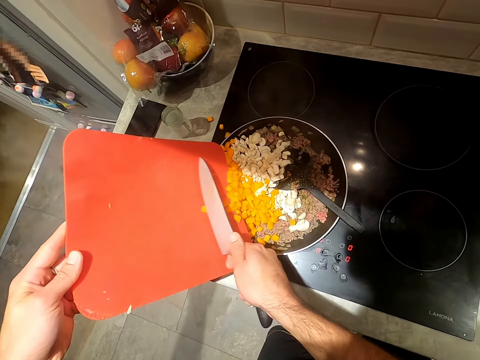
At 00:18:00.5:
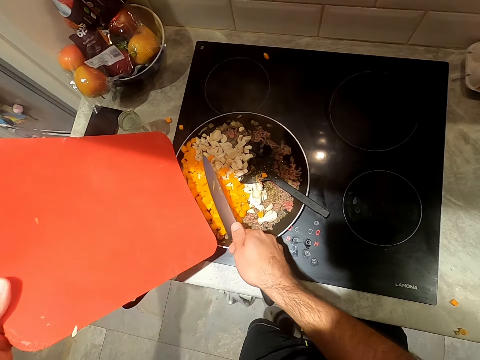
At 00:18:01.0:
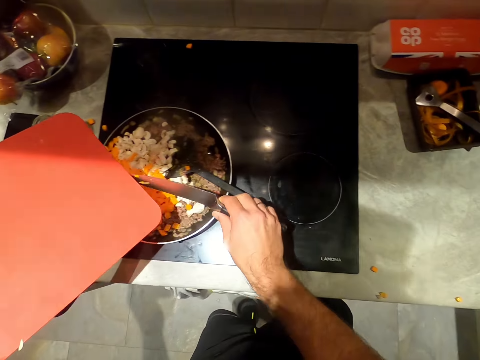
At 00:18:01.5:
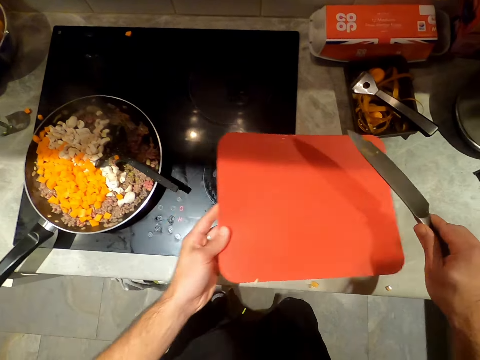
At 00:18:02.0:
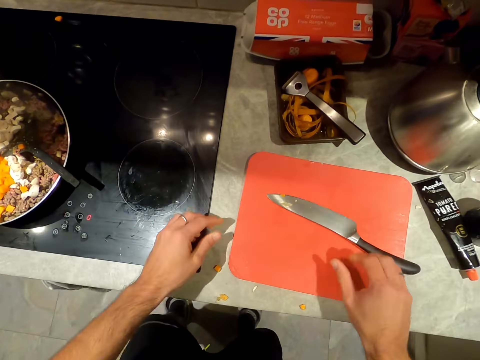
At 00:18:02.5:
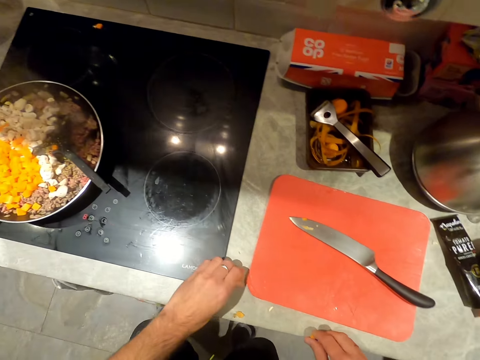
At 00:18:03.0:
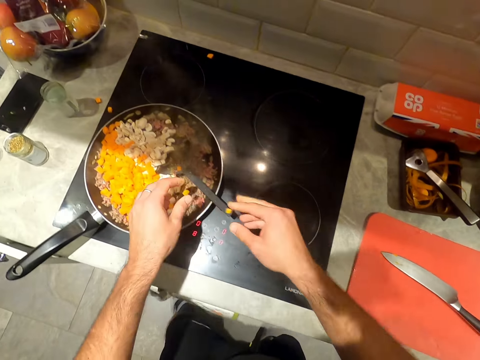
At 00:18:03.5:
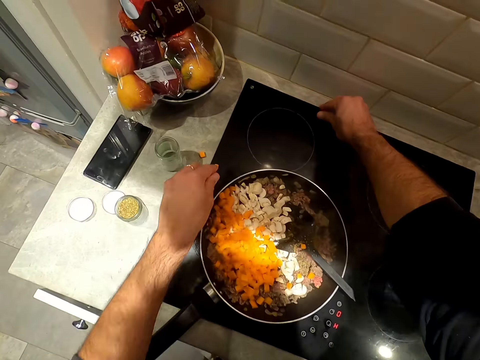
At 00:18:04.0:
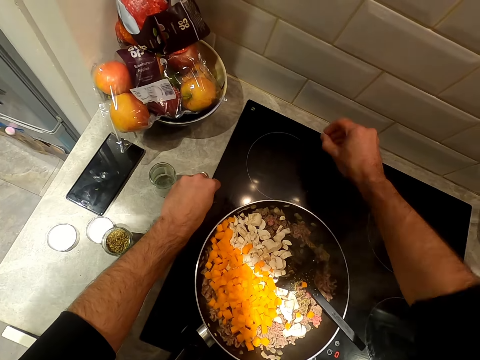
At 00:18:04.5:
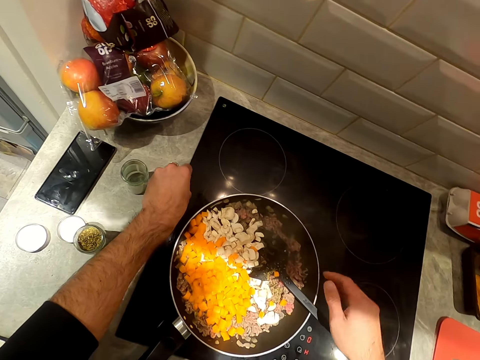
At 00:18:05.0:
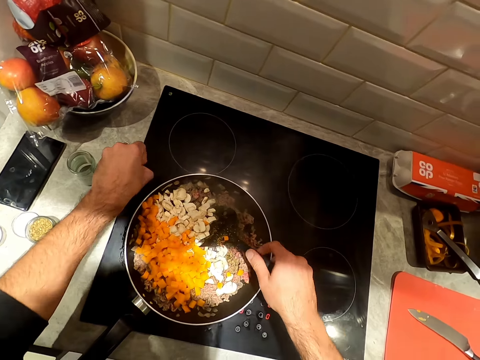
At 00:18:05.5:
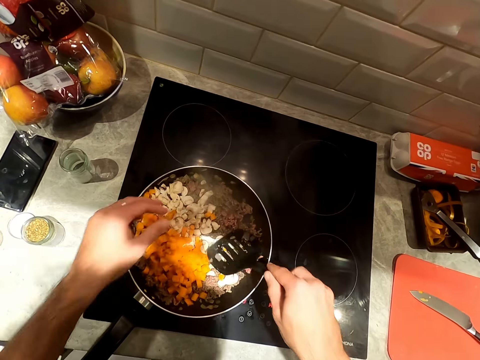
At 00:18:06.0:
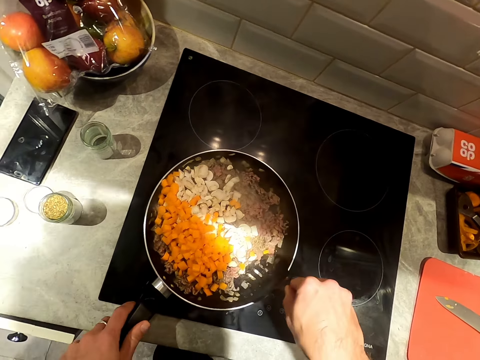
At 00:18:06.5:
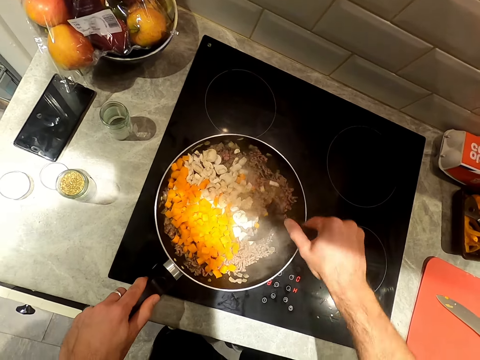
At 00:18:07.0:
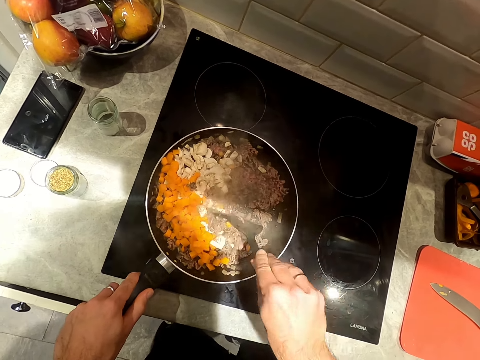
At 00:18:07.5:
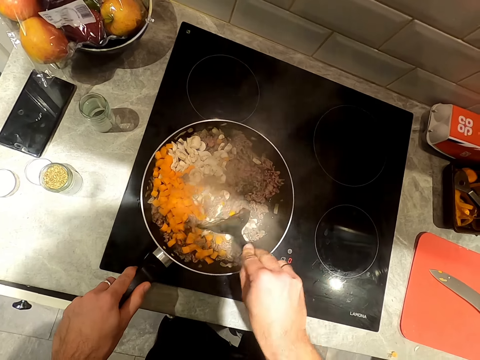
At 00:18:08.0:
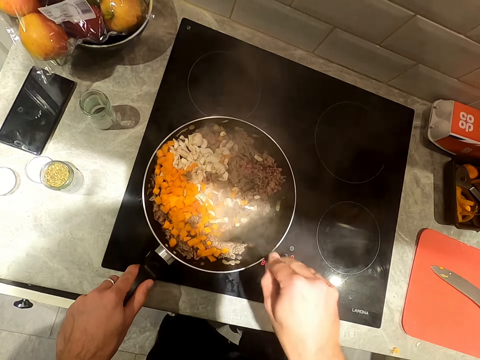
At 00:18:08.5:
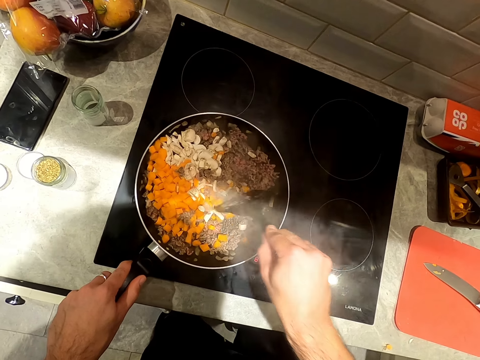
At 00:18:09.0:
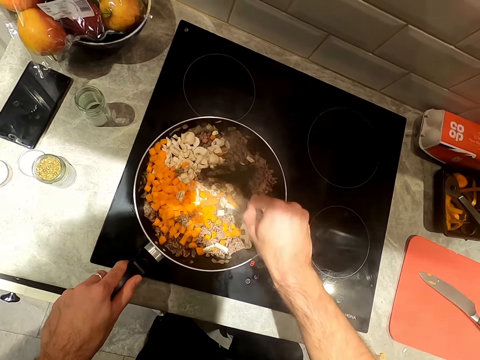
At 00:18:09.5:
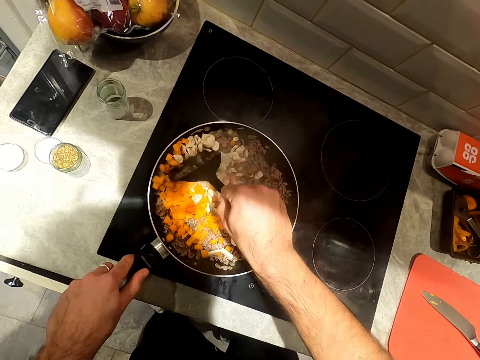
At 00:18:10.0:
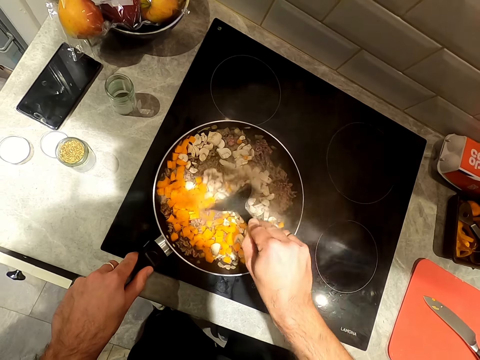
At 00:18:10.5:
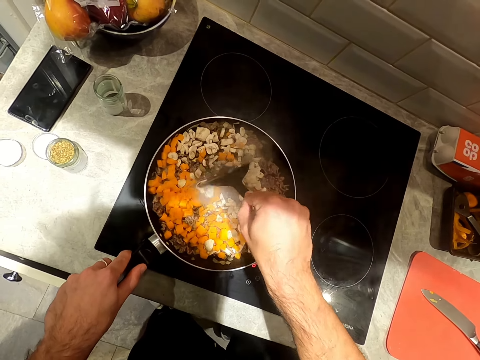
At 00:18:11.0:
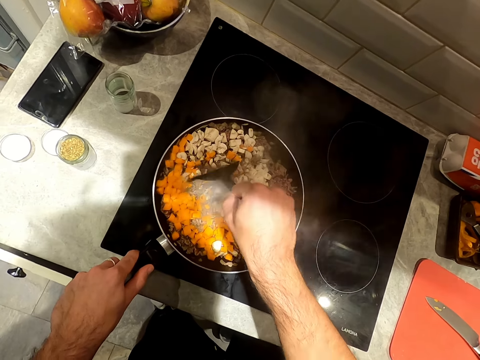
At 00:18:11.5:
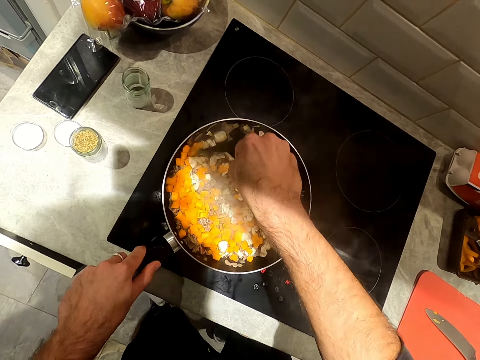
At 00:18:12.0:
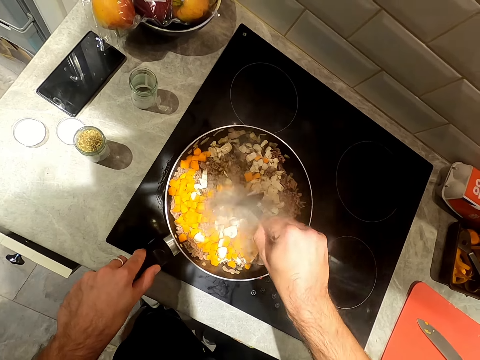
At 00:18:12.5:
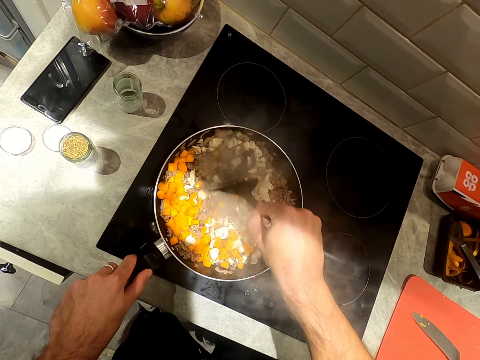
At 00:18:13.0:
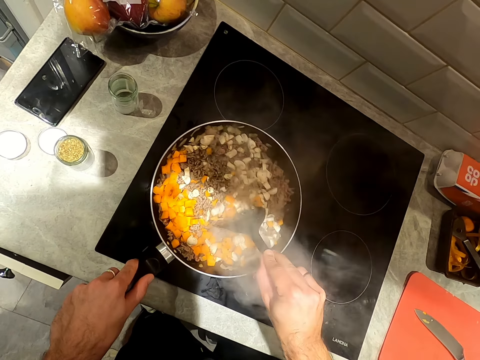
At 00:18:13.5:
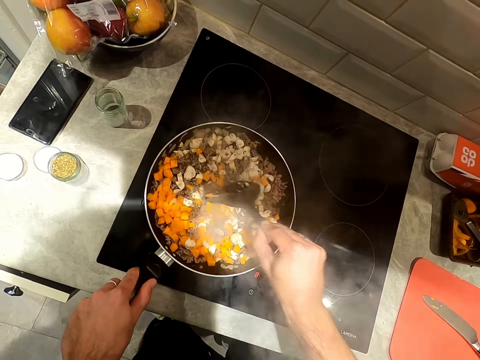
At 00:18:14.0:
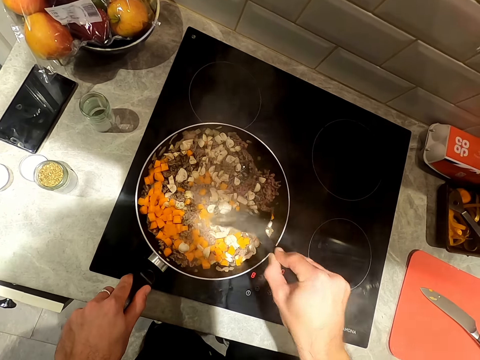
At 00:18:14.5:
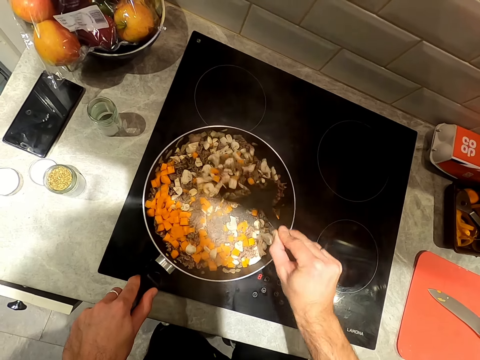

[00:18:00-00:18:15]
The camera wearer drops the chopping board on the kitchen counter top with his left hand. He drops the knife on the chopping board with his right hand. He picks up chopped carrot from the kitchen counter top with both hands. He drops the chopped carrot into the fry pan on the cooker with both hands. He picks up chopped carrot from the cooker with both hands. He drops the chopped carrot into the fry pan with his right hand. He drops the chopped carrot into the fry pan with his left hand. He stirs the shredded meats, carrot and onions in the fry pan on the cooker with the spatula in his right hand.

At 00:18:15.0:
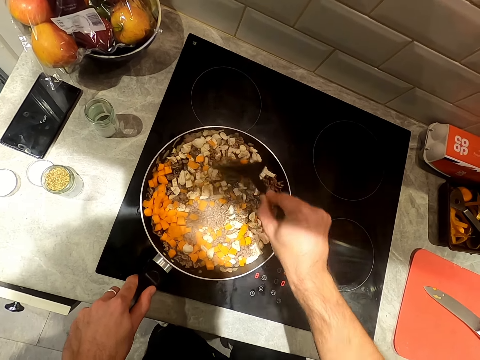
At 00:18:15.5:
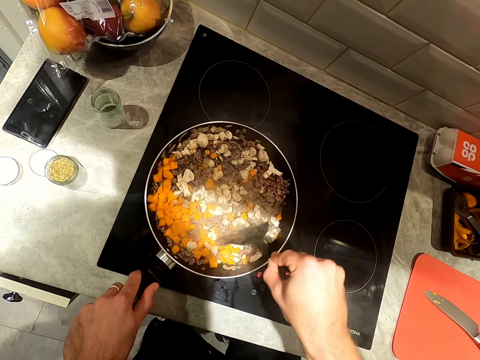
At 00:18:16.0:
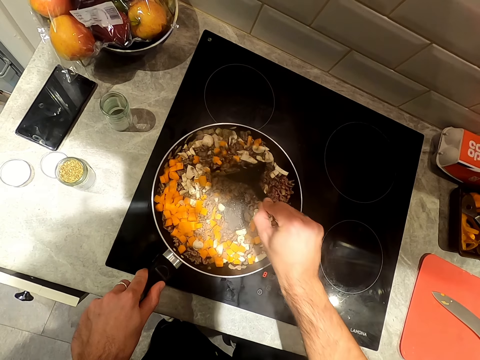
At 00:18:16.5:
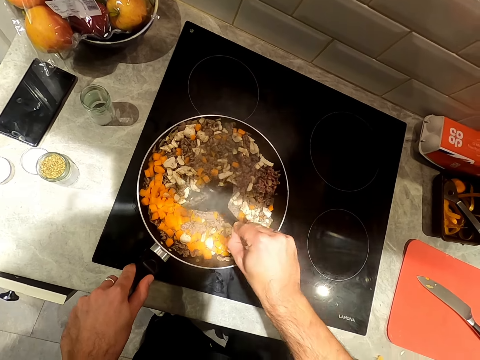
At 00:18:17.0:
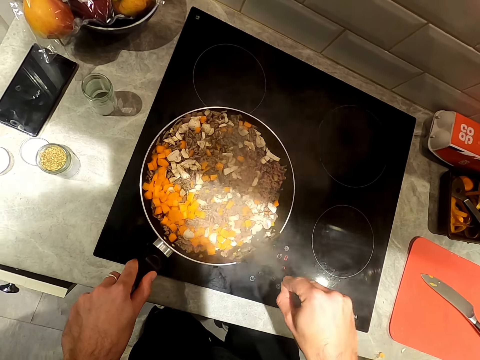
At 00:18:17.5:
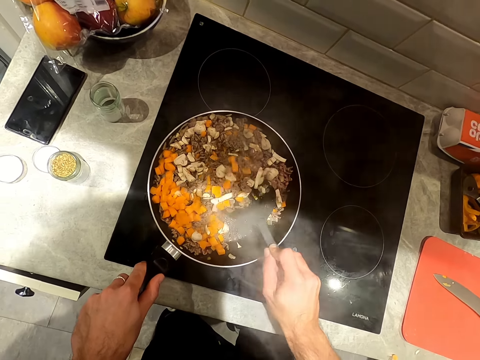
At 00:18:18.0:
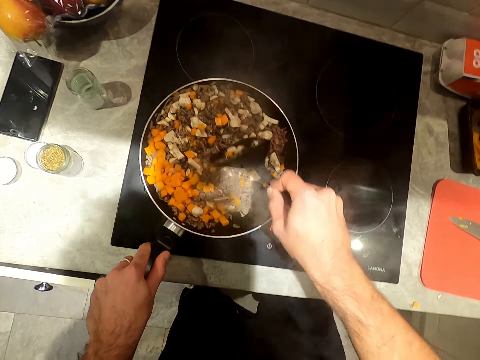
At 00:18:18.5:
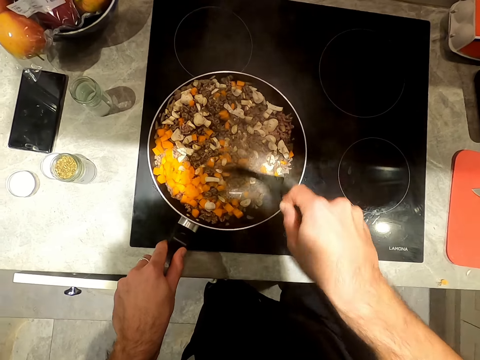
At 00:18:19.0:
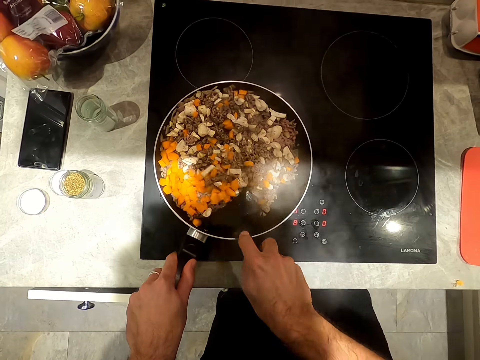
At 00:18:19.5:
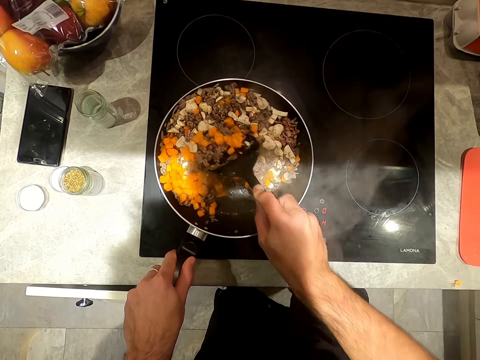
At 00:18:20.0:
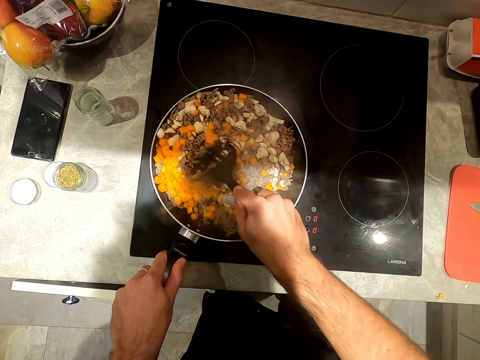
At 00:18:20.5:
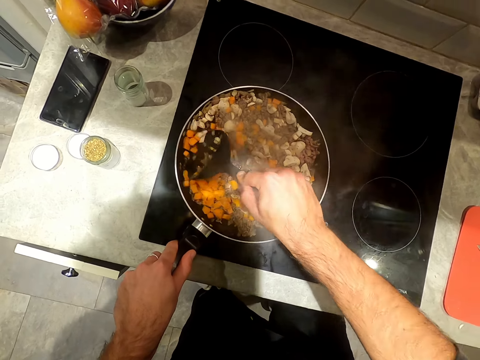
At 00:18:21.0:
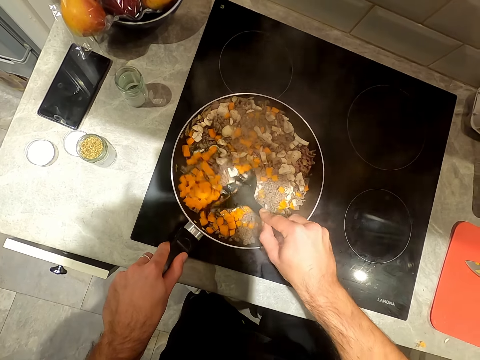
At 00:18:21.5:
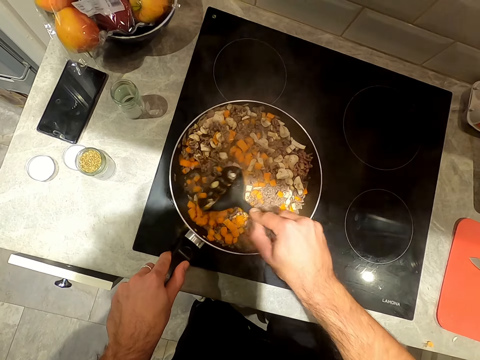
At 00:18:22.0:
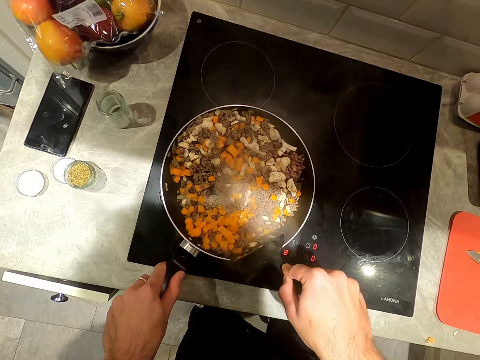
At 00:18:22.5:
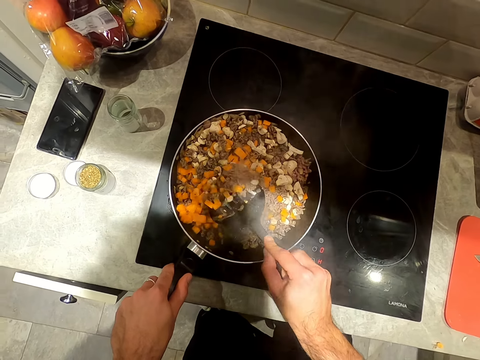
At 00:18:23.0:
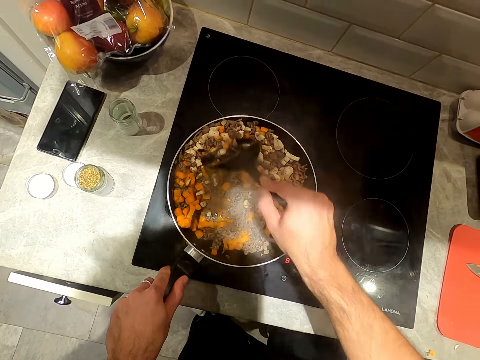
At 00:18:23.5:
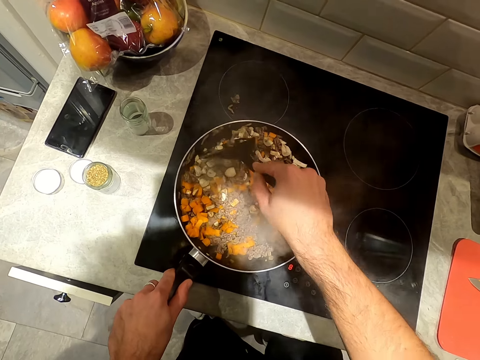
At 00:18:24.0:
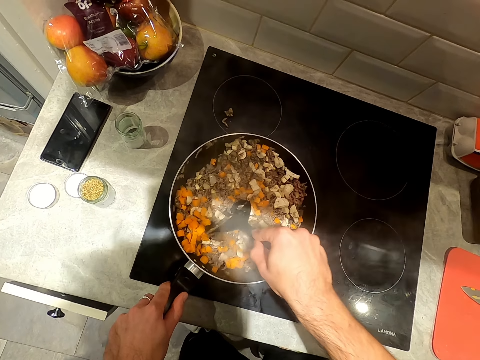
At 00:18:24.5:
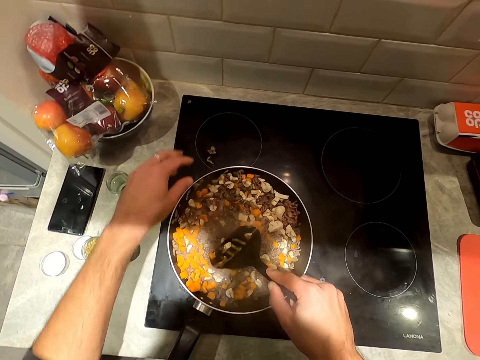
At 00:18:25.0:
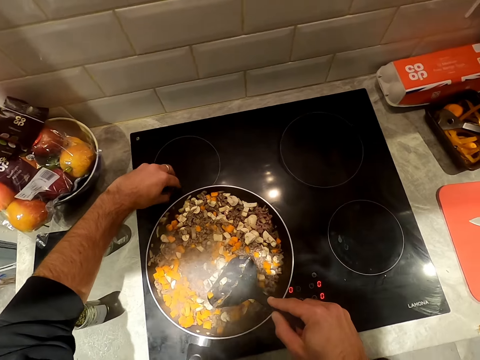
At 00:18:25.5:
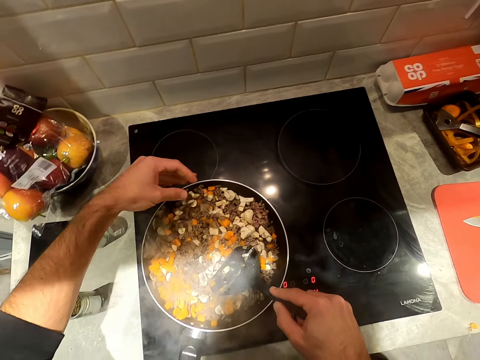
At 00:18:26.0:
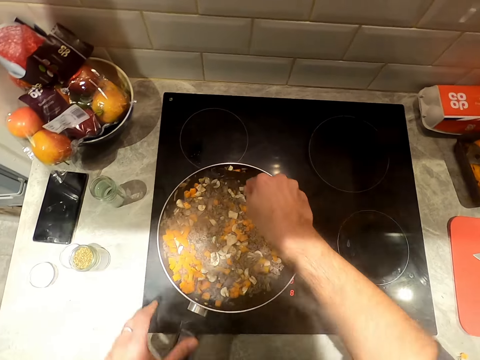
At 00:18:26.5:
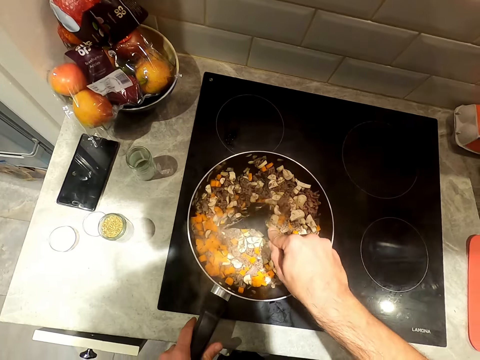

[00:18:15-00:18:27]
The camera wearer picks meat from the cooker with his left hand. He places the meat in his left hand in the pan on the cooker. He holds the handle of the pan on the cooker with his left hand.
